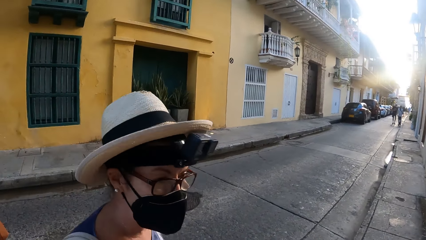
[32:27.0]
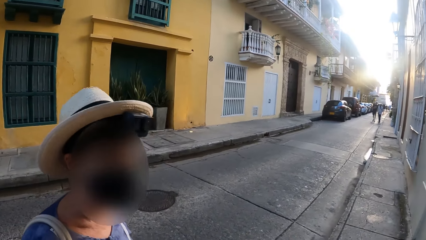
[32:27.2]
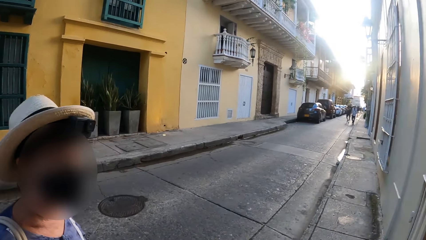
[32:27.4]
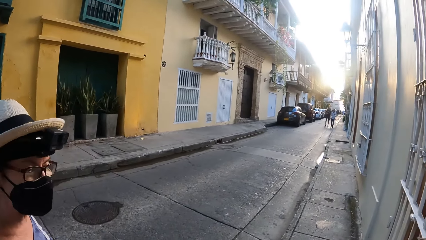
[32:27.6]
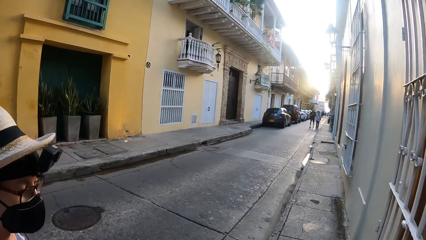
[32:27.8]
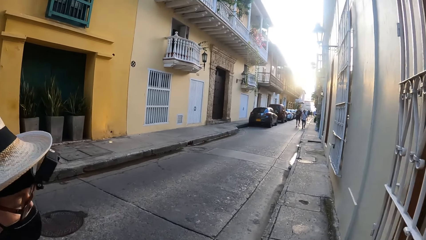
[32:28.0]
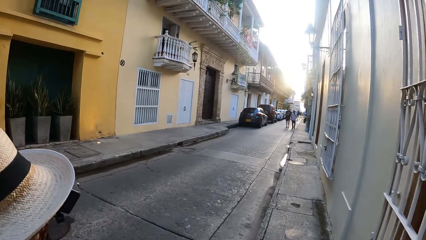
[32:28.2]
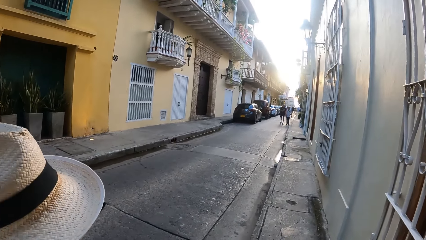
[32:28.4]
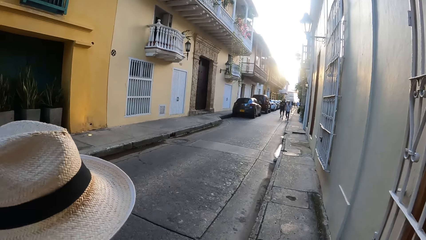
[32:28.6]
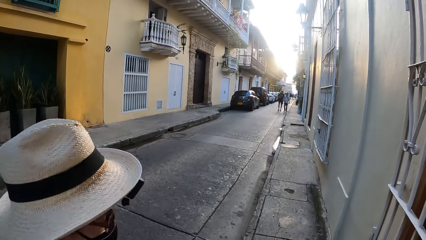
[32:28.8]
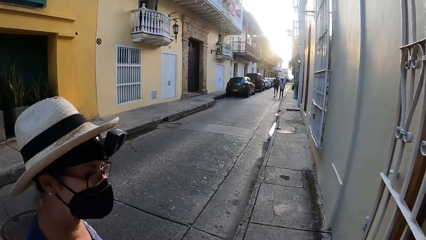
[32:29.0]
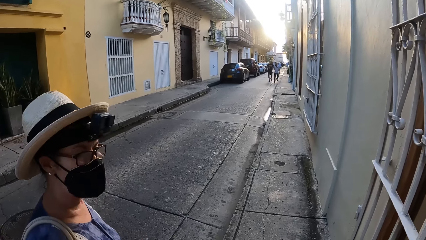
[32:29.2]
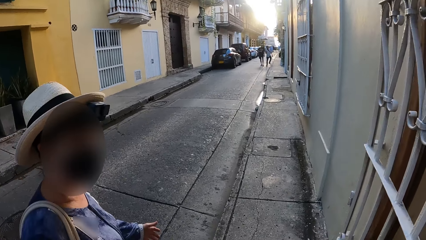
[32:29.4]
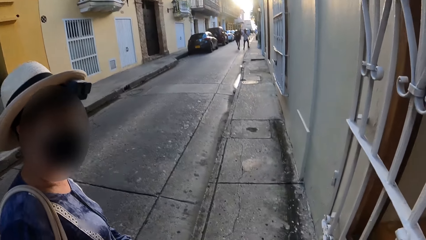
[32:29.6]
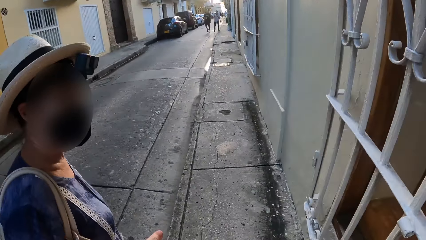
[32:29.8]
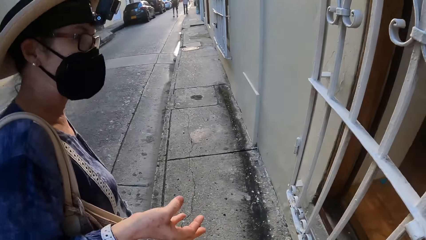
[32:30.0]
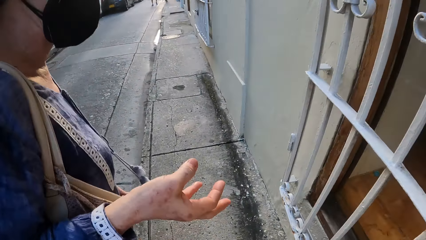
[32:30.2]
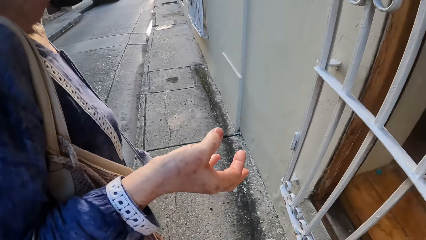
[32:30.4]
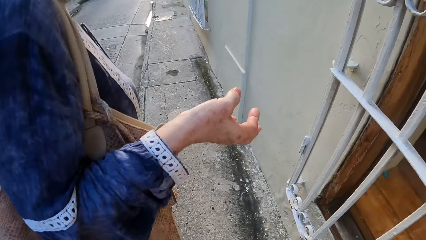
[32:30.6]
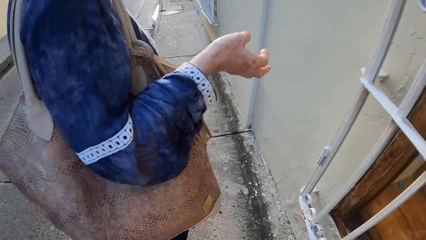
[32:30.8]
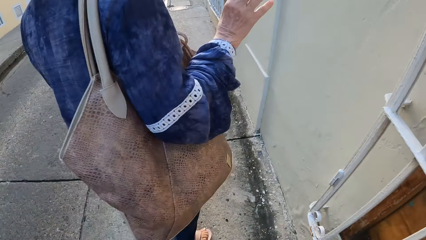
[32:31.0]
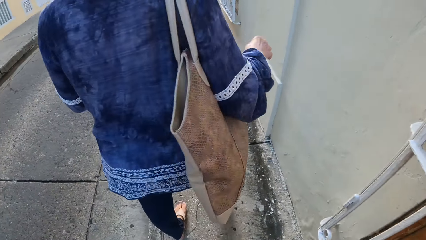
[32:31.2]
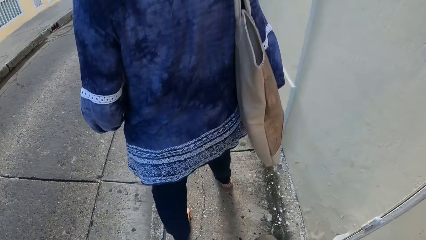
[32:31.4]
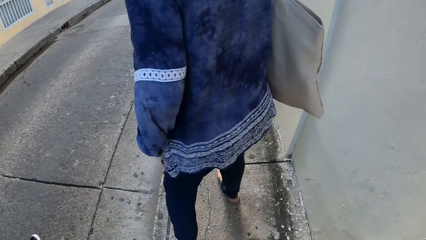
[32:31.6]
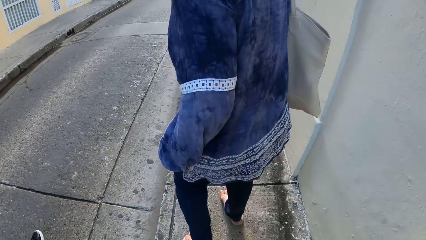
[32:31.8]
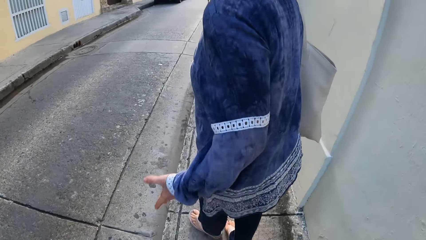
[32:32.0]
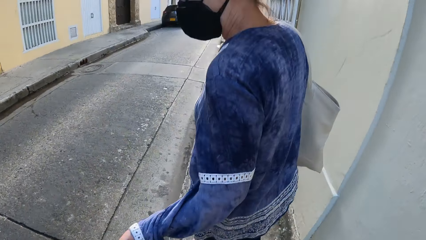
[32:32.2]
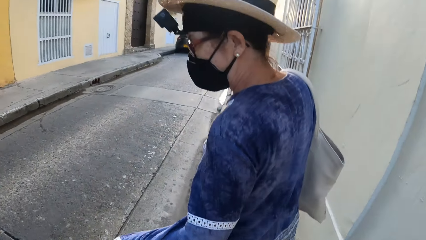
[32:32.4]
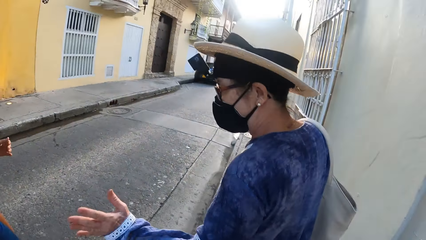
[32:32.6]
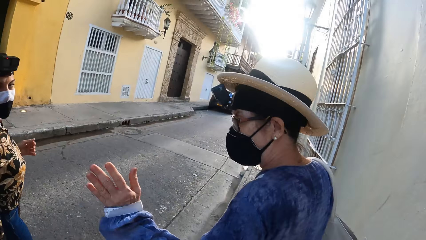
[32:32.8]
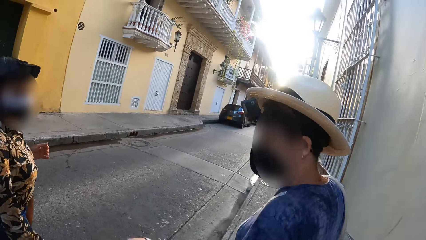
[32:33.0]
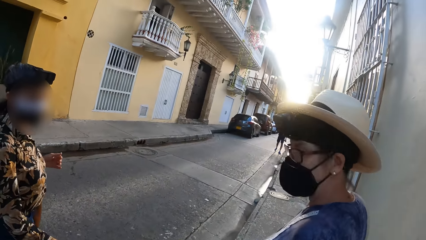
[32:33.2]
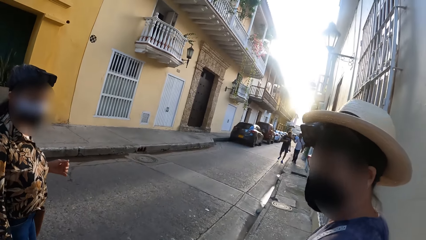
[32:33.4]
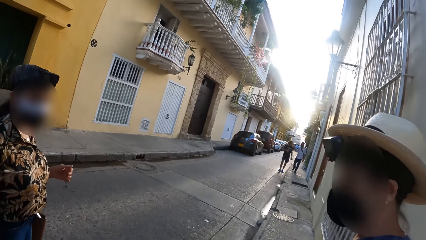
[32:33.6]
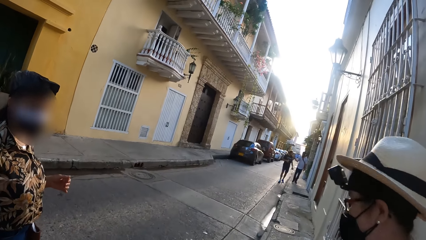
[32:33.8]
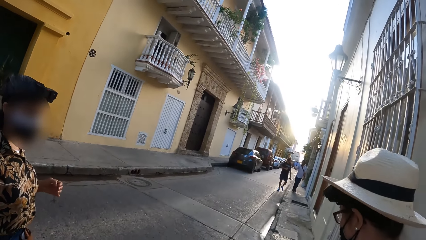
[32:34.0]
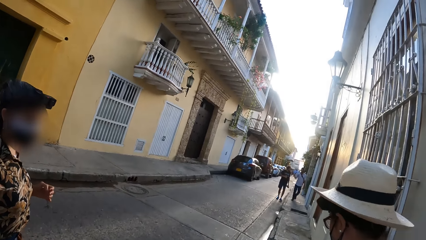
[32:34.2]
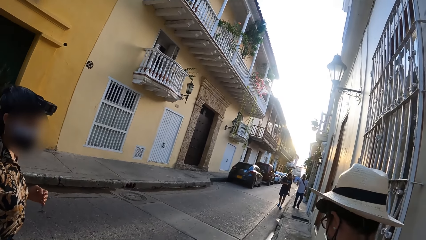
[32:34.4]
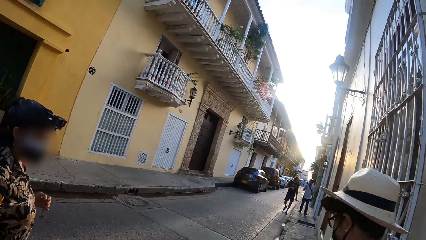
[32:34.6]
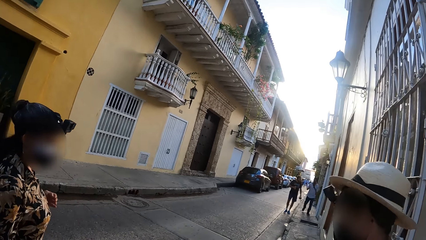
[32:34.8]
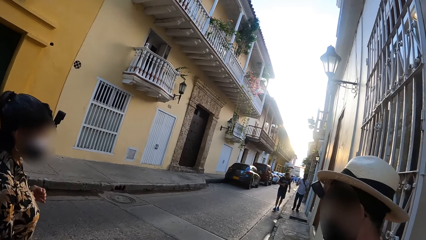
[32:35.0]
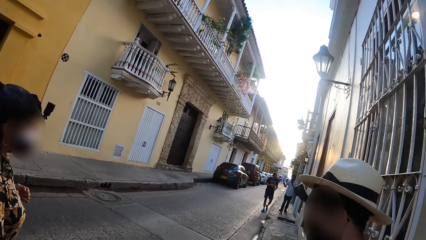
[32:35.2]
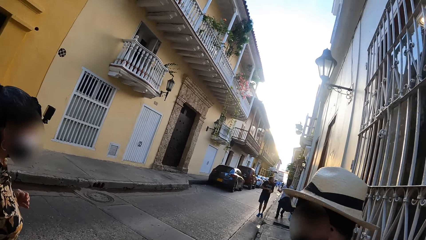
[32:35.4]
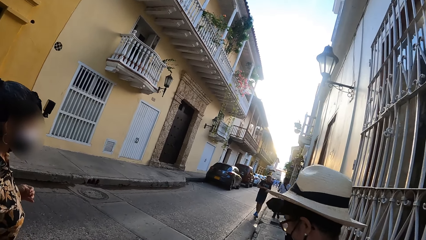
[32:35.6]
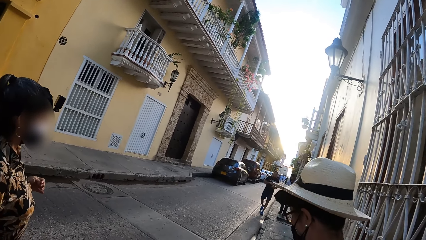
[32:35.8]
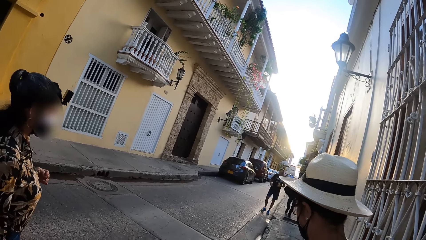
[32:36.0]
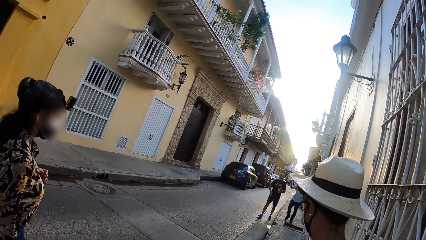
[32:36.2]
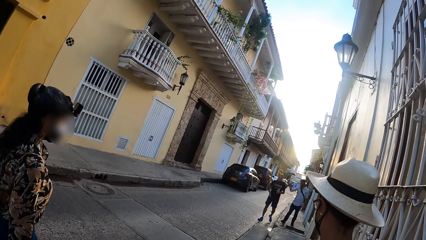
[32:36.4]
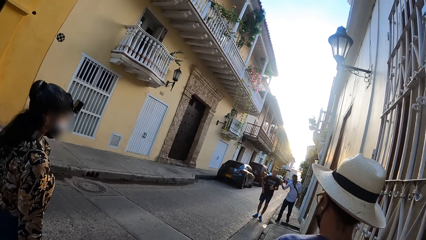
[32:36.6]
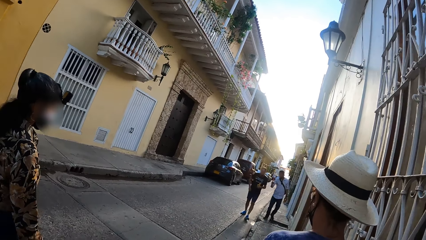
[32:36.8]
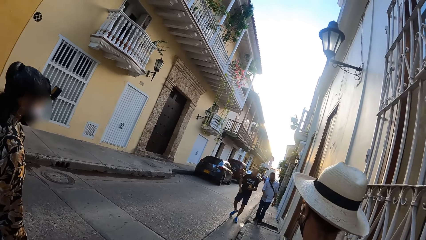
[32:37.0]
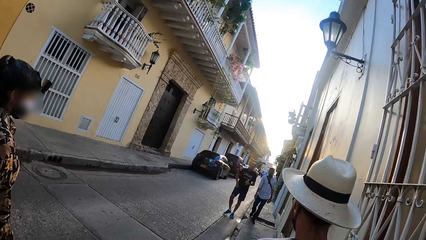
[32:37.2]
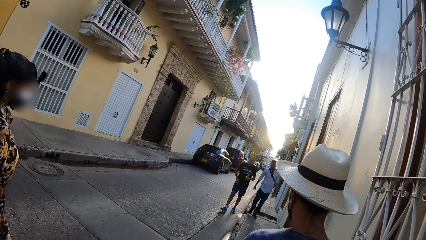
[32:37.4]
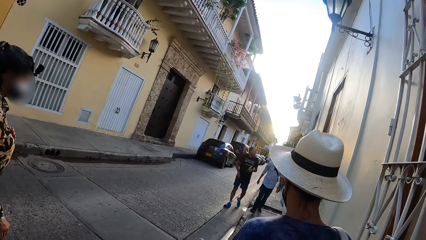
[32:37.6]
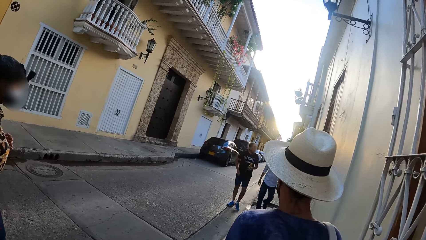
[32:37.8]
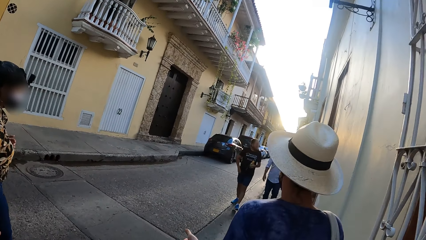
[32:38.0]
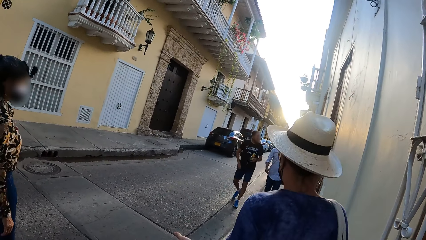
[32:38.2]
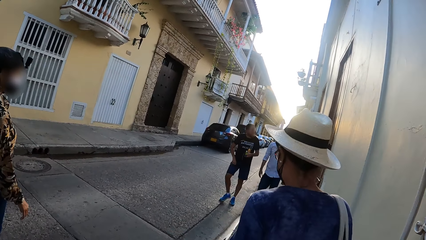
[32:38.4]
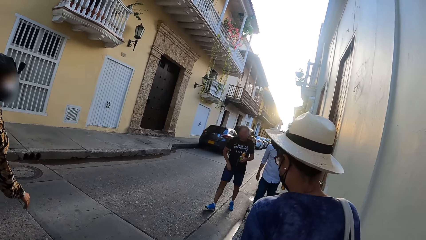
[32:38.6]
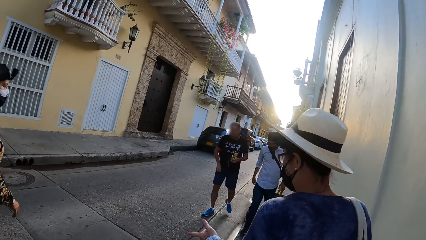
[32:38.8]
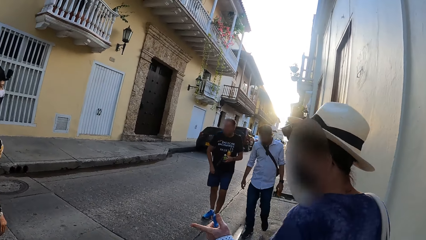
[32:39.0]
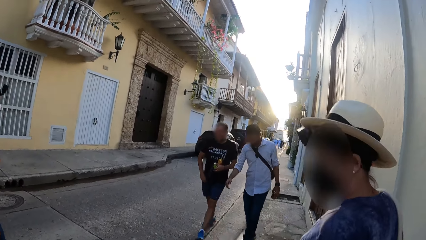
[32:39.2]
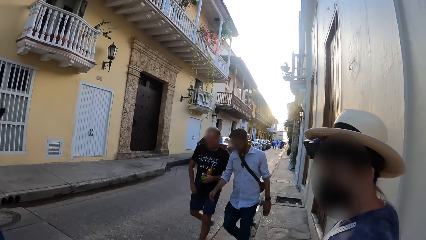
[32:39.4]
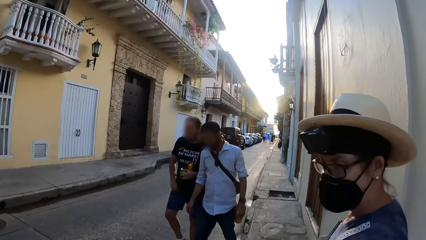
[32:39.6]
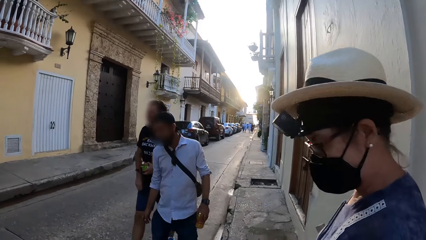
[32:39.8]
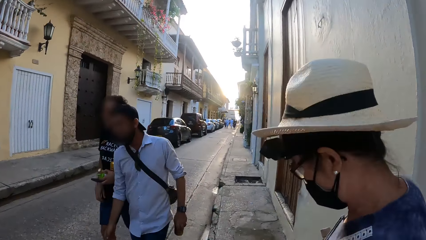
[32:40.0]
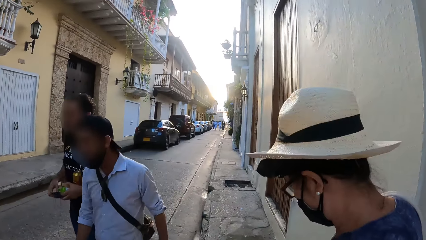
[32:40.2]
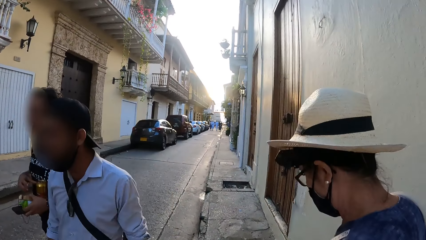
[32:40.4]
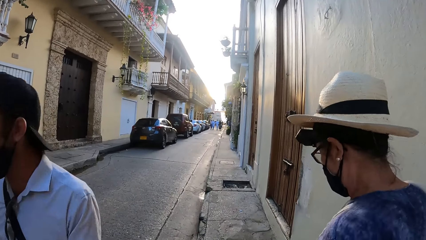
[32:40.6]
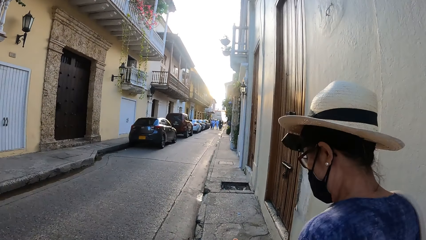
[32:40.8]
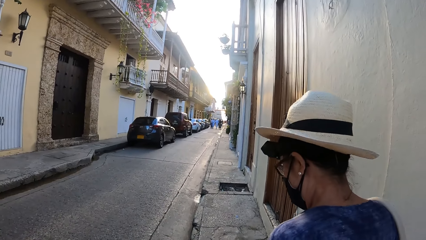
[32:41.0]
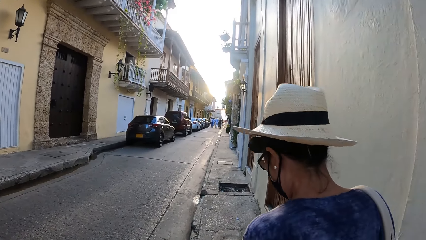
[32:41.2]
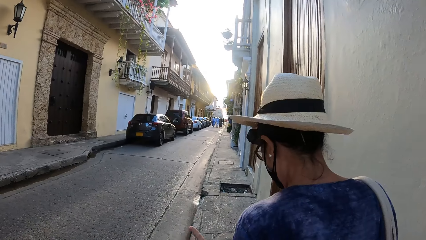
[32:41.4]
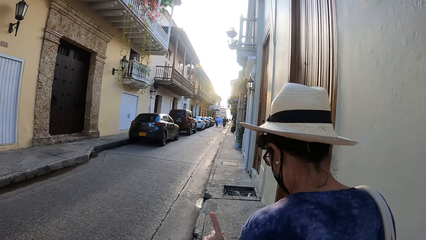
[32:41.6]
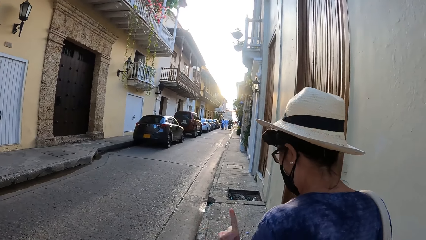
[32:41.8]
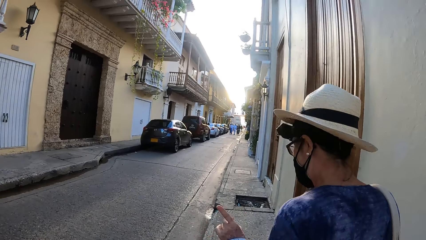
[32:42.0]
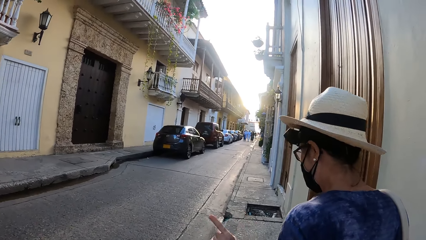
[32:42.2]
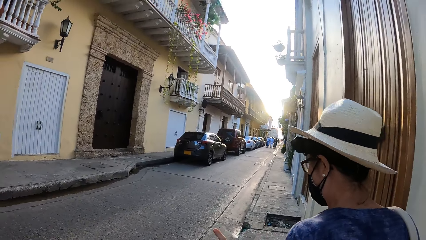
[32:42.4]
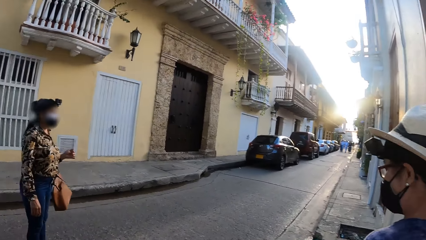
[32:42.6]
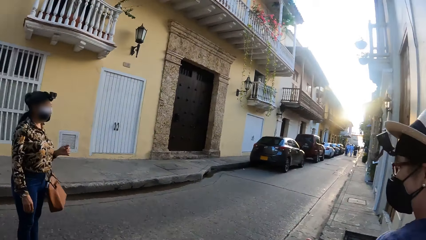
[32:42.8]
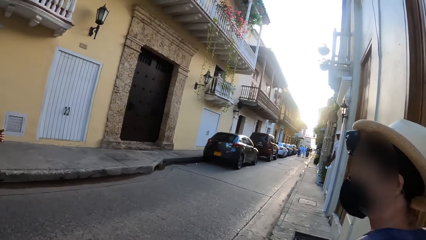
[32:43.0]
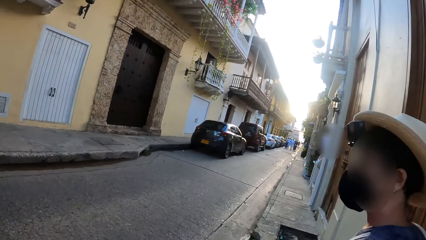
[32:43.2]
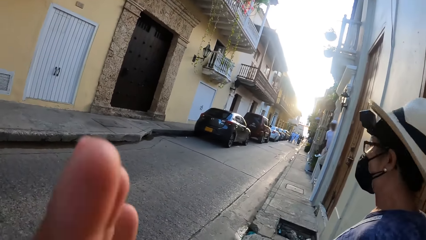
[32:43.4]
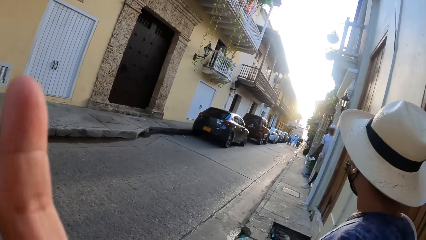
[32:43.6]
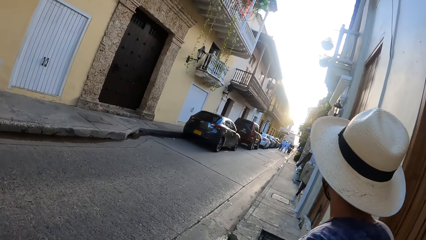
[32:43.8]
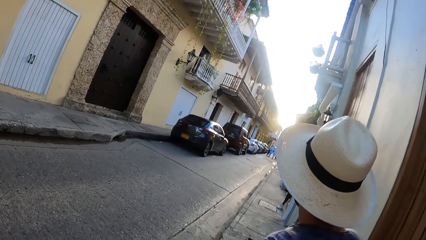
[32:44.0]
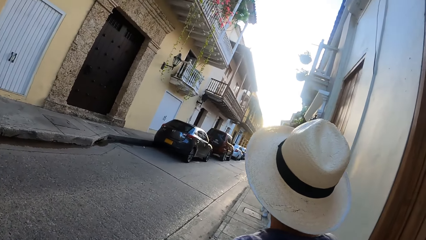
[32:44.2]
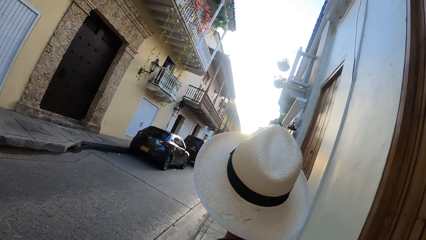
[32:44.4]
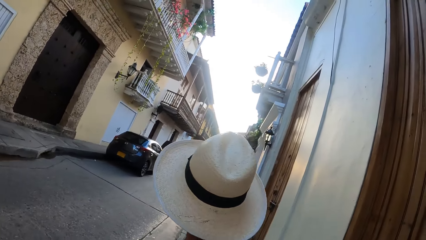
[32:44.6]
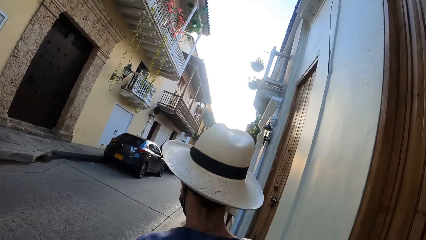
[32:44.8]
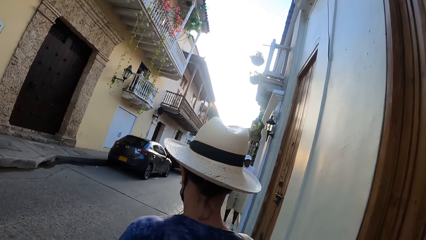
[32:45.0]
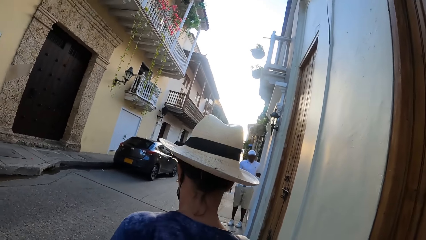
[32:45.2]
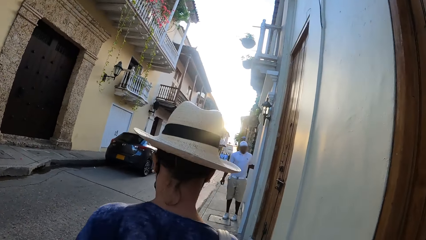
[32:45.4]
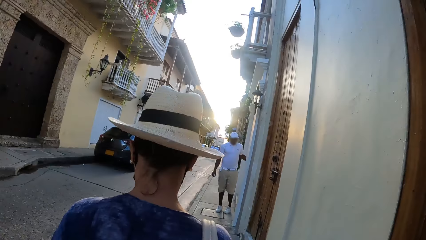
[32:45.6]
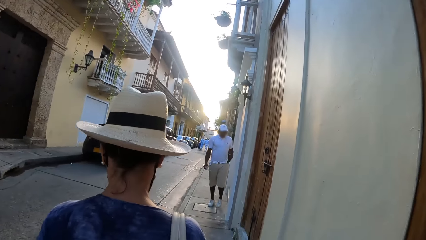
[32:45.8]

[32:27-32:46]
A woman walks around the street. The camera wearer walks around the street.
